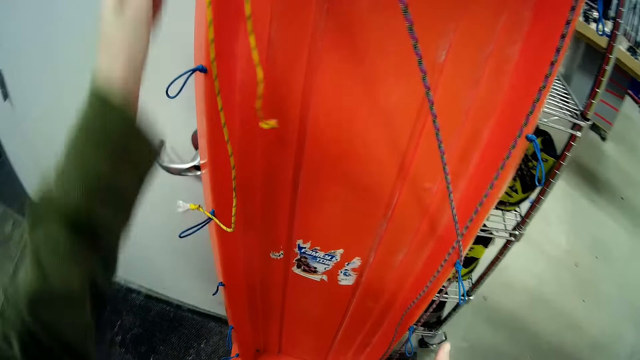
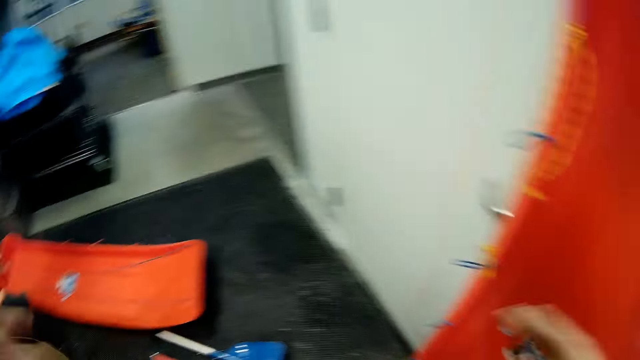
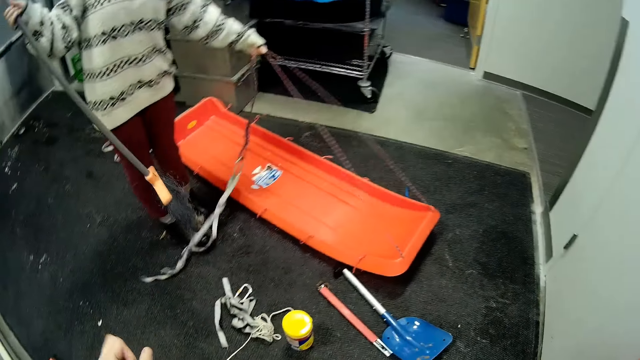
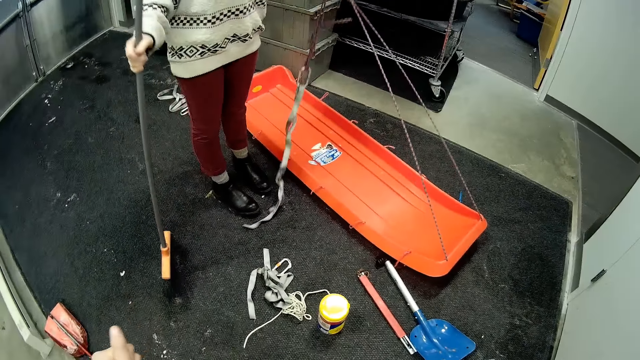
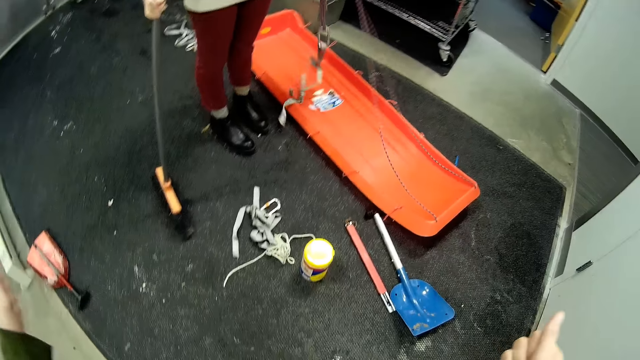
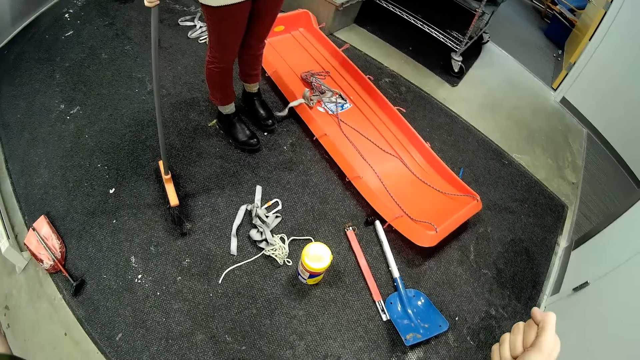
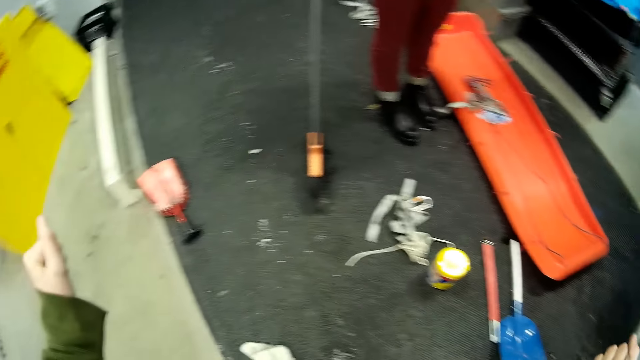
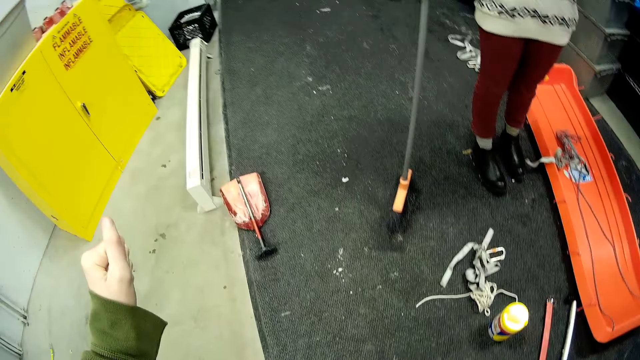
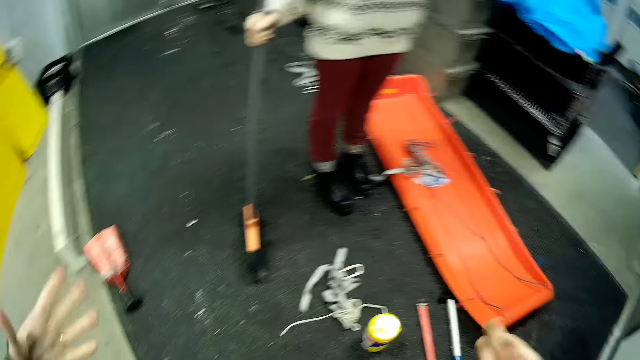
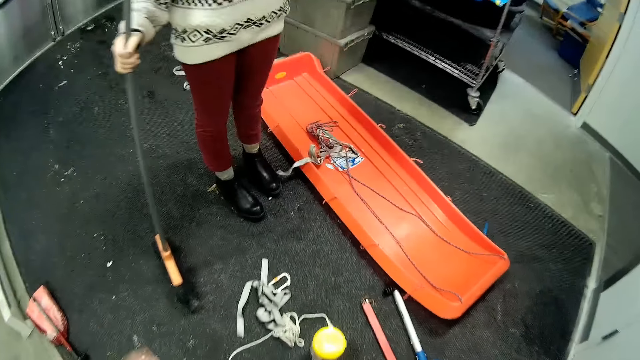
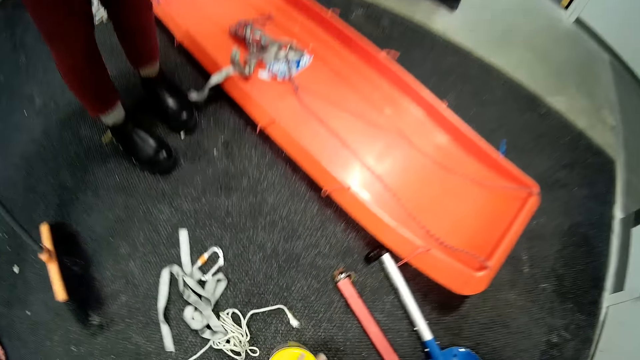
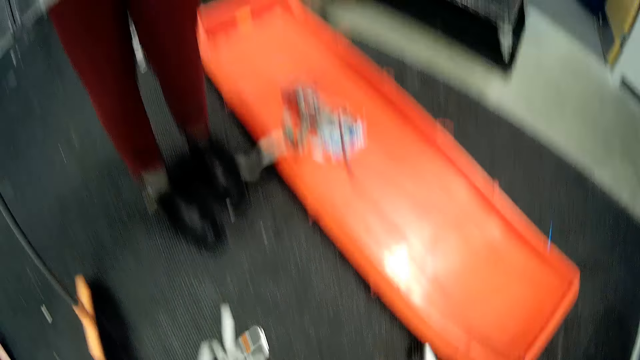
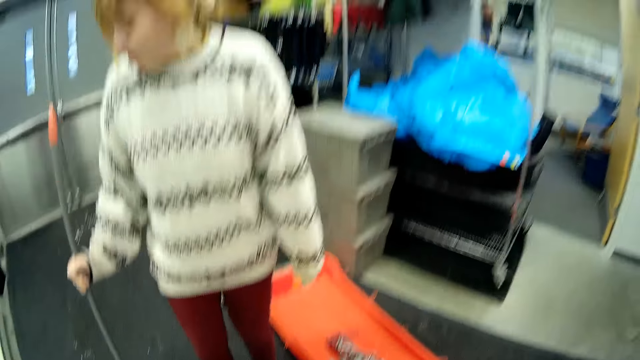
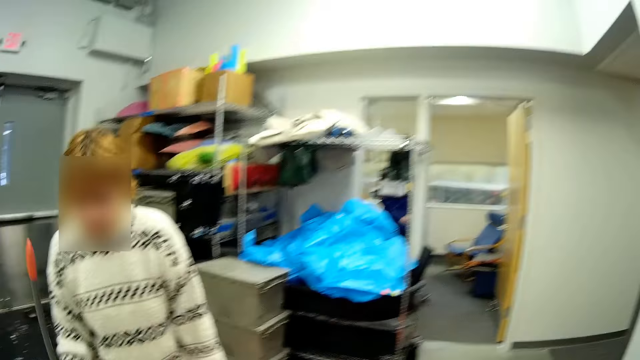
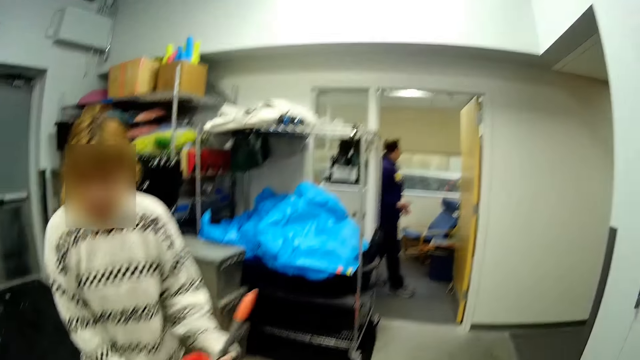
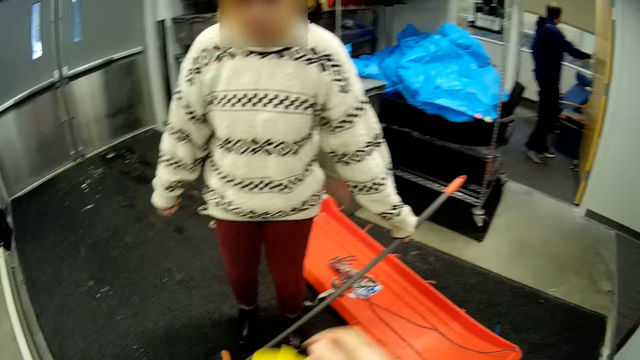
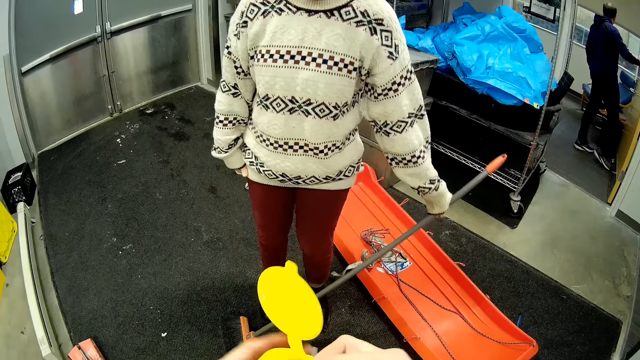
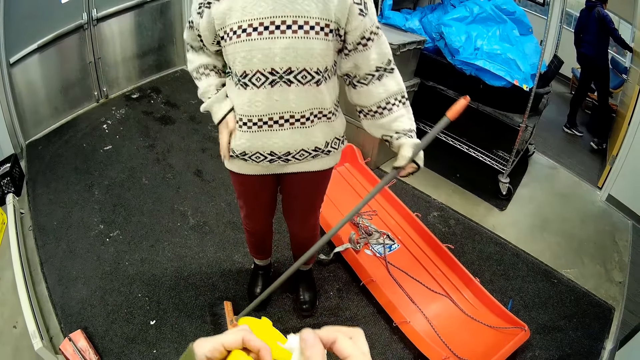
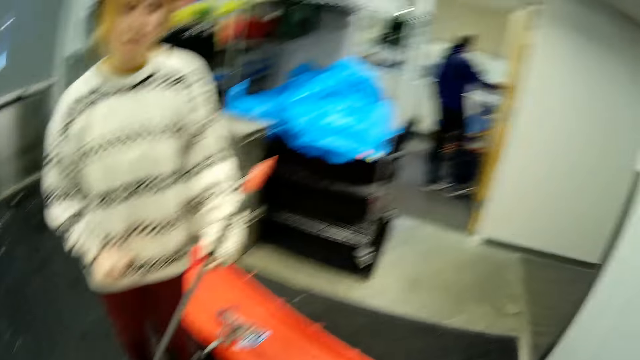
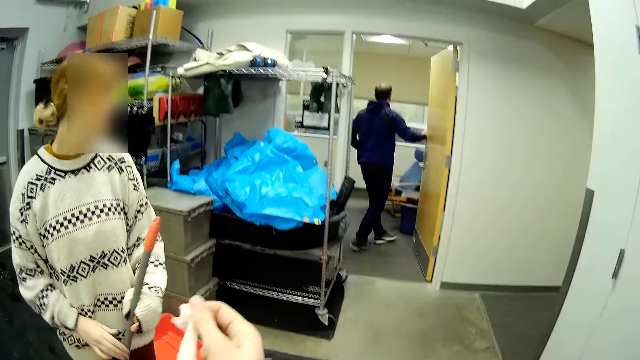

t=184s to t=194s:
The camera wearer places a snow rider on the wall. A woman places the broom on the ground. The woman drops the rope on the snow rider. The camera wearer is picking the rope. They look around.

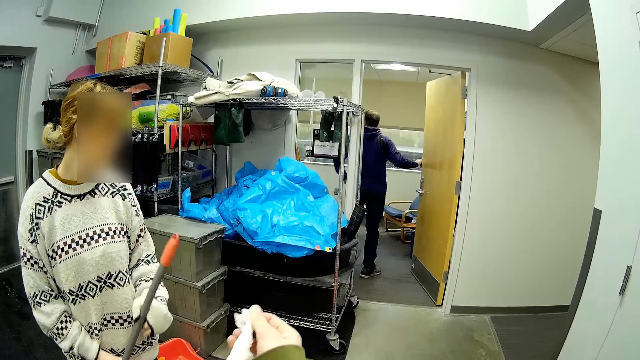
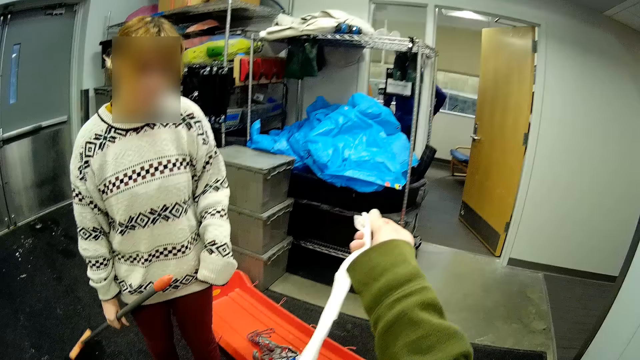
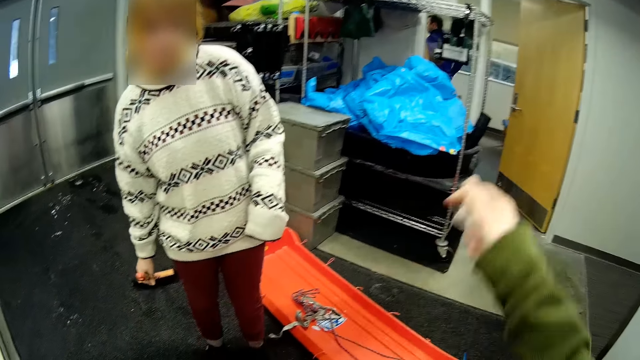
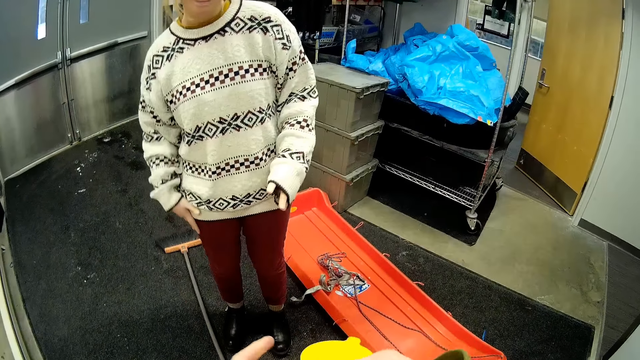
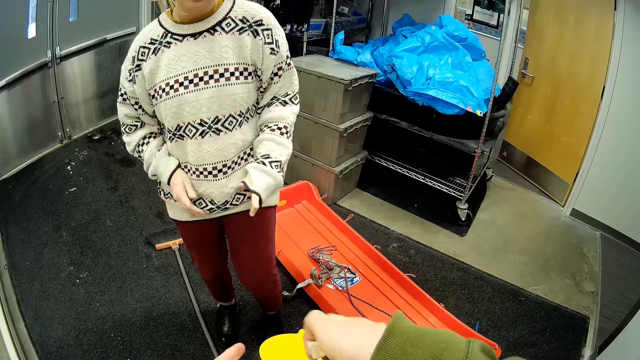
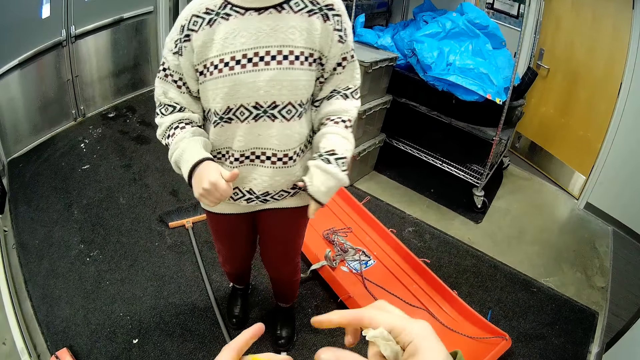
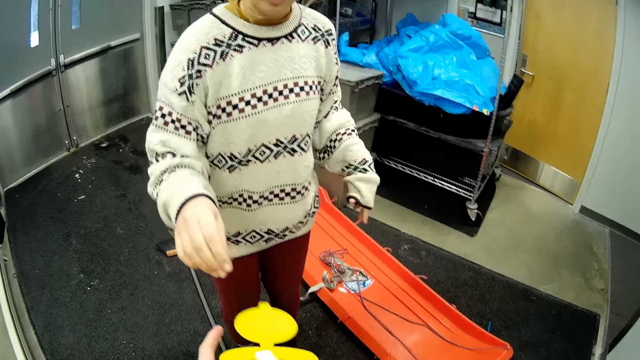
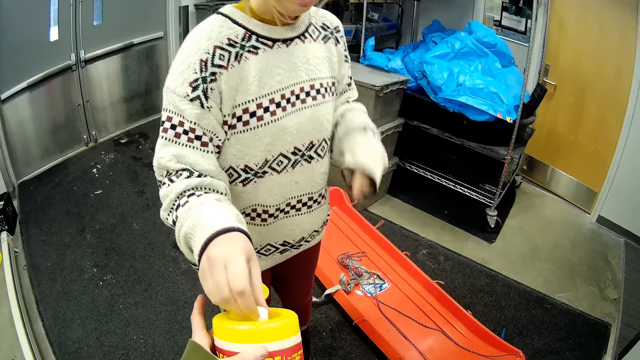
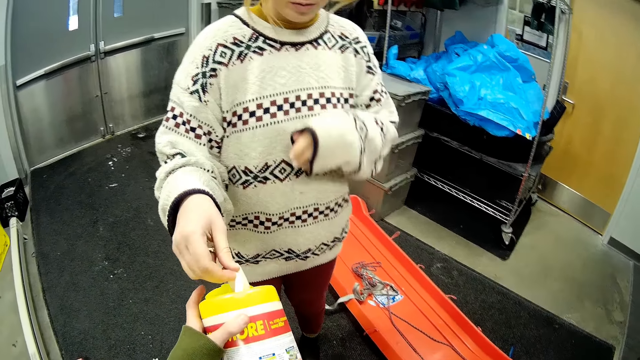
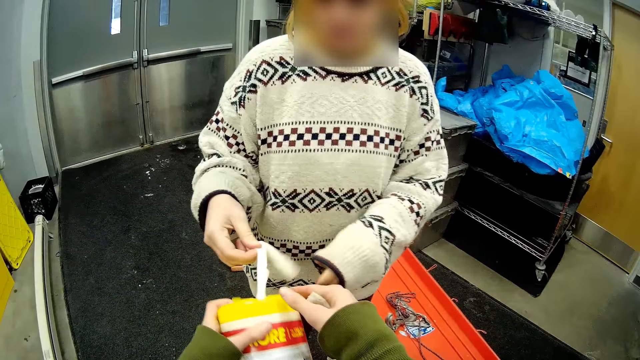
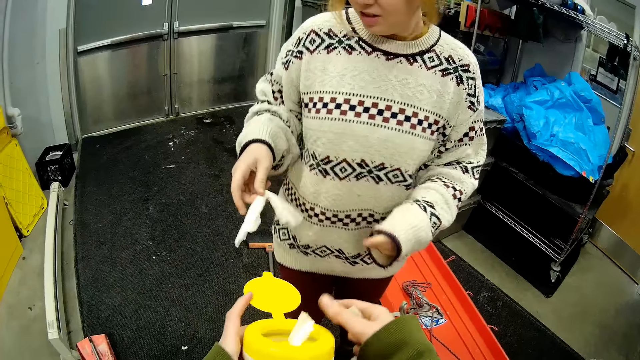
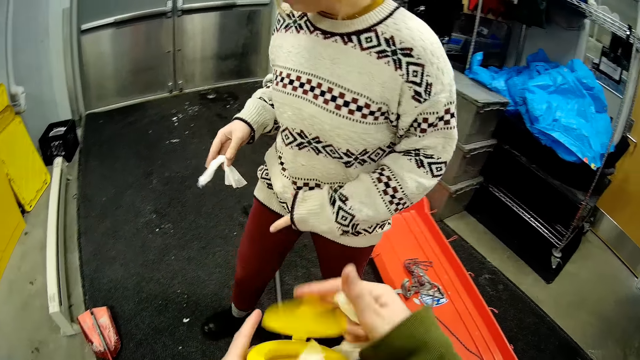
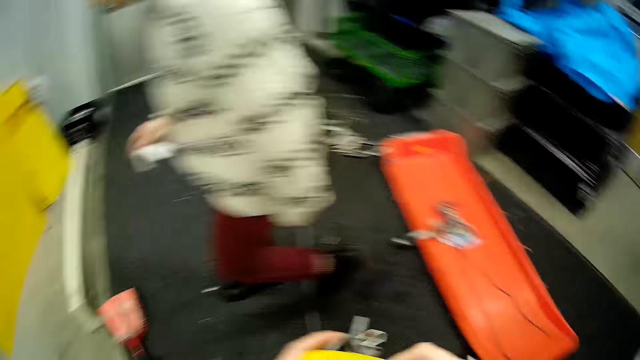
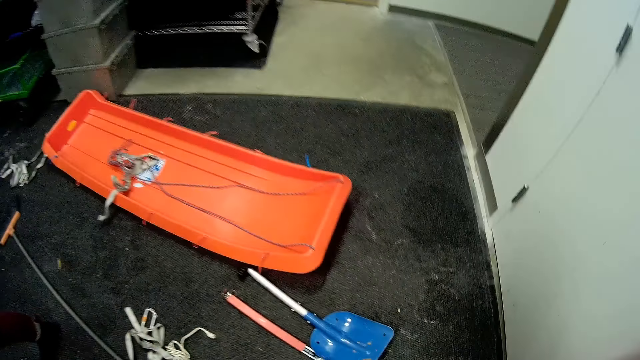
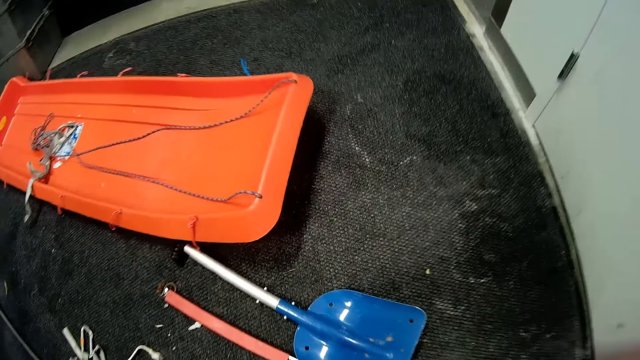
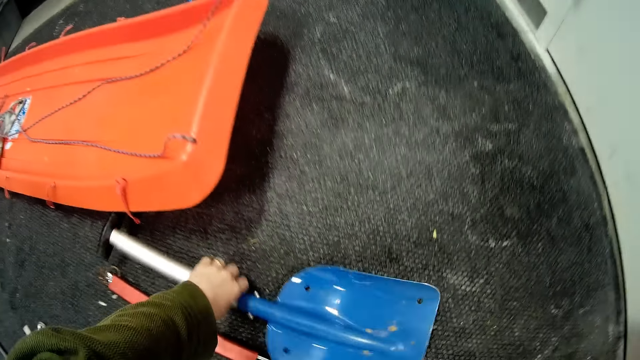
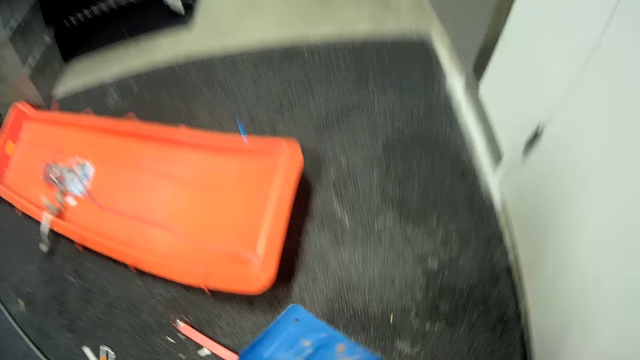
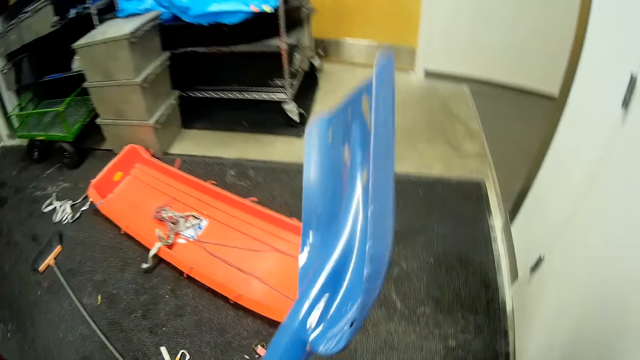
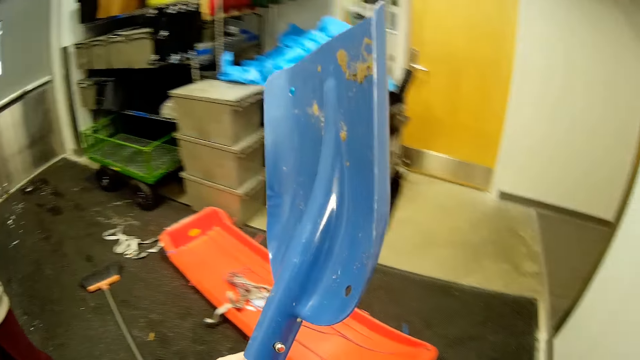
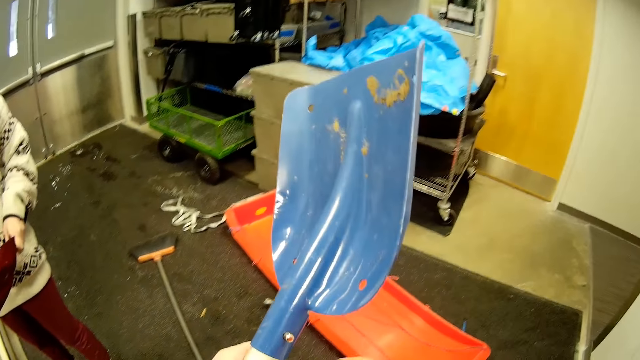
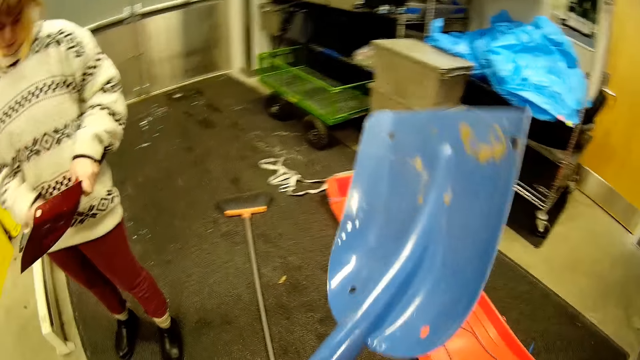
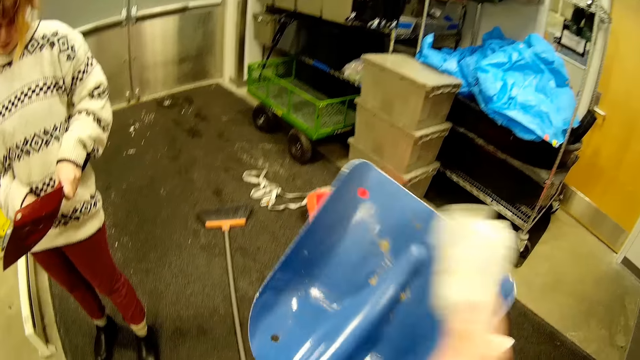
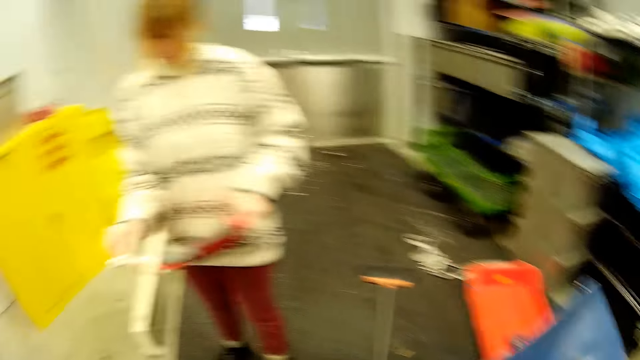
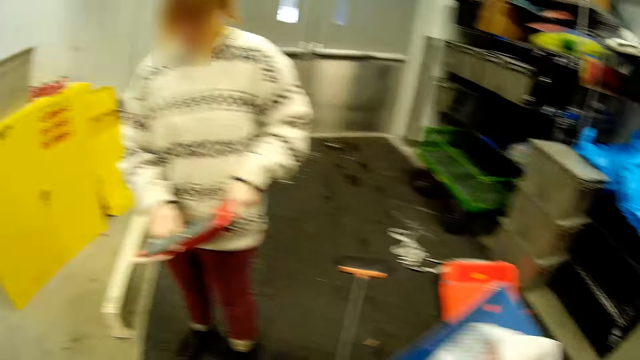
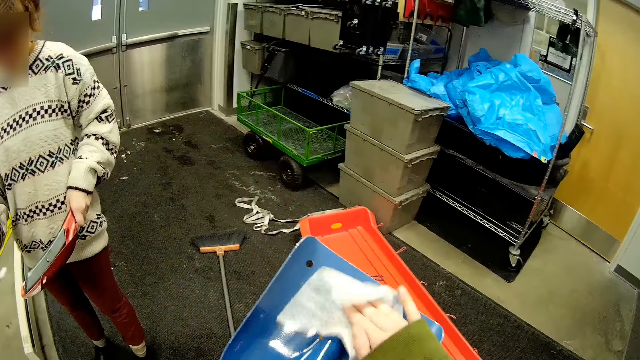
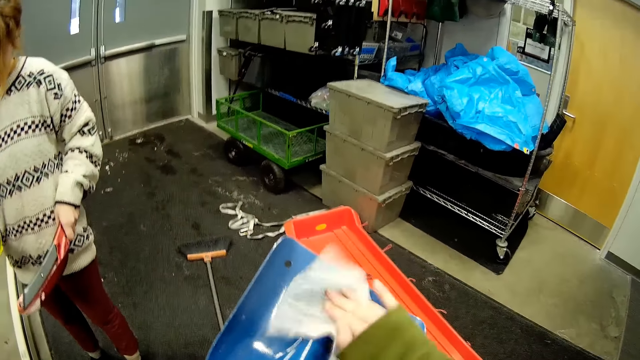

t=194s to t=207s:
The camera wearer pulls a piece of tissue paper. A woman drops the broom on the ground. The woman pulls a piece of tissue paper from a tissue holder. The woman walks in the show room. The camera wearer picks a spade. They wipe the spade with a tissue paper.
